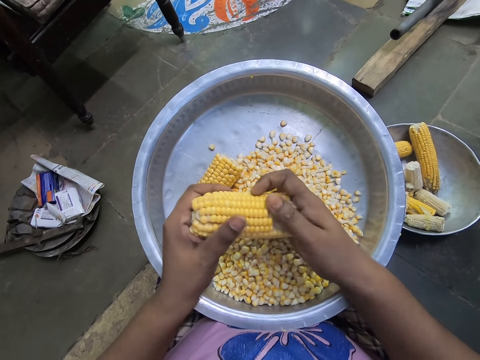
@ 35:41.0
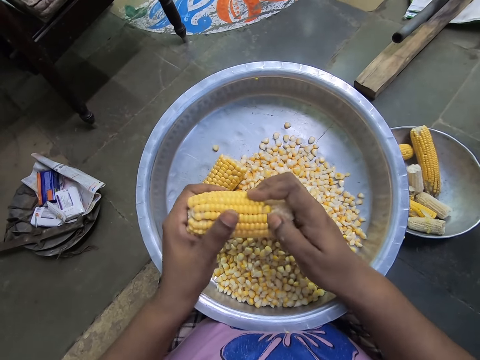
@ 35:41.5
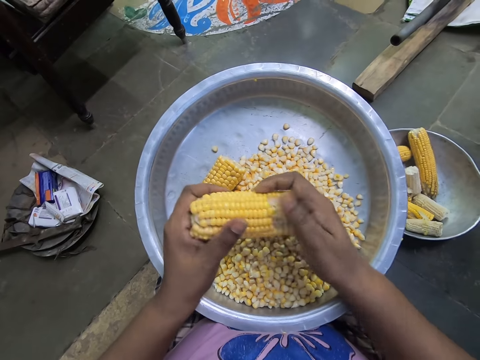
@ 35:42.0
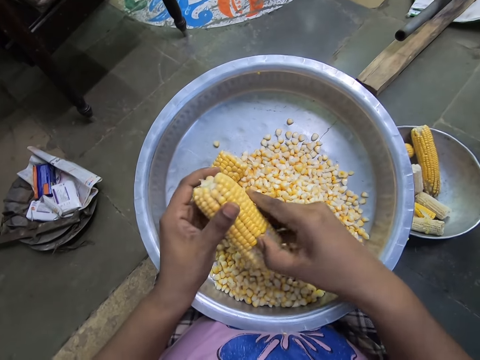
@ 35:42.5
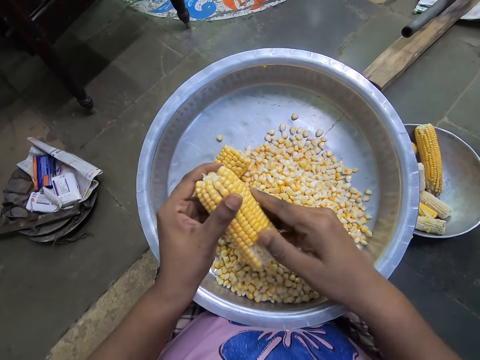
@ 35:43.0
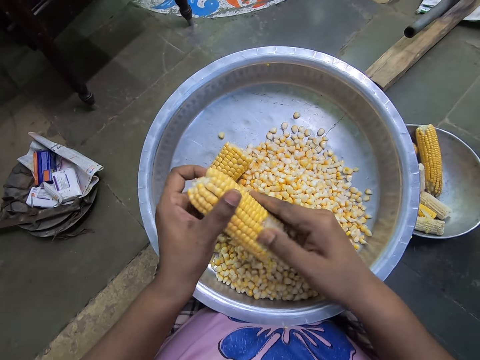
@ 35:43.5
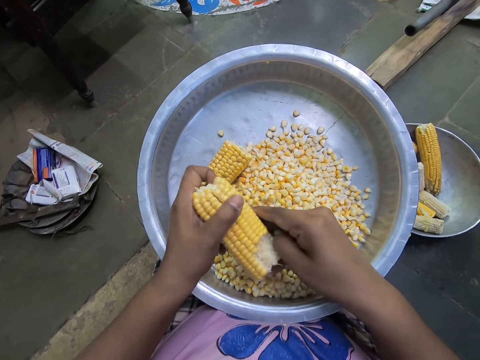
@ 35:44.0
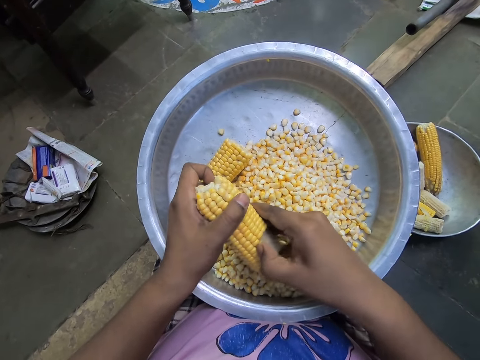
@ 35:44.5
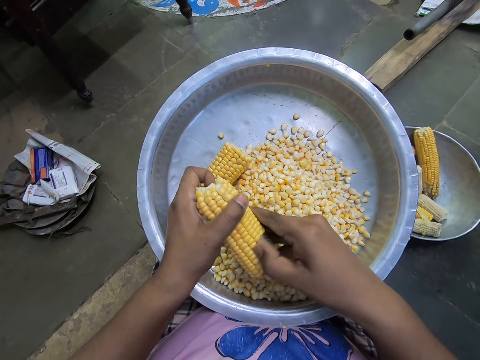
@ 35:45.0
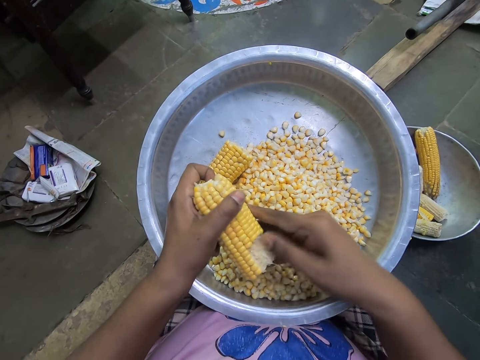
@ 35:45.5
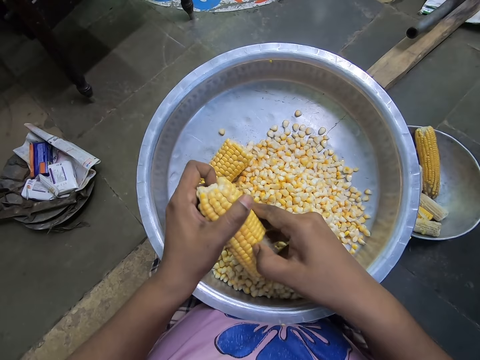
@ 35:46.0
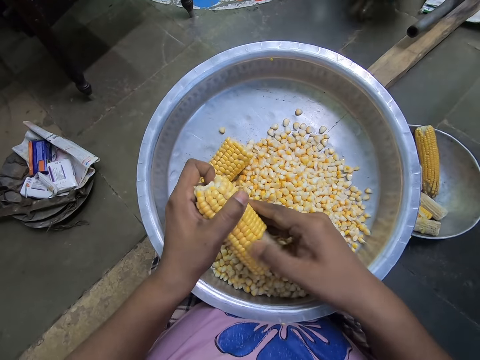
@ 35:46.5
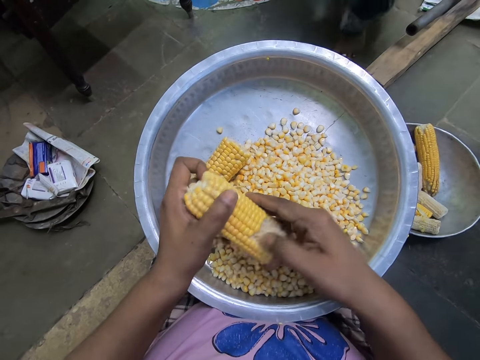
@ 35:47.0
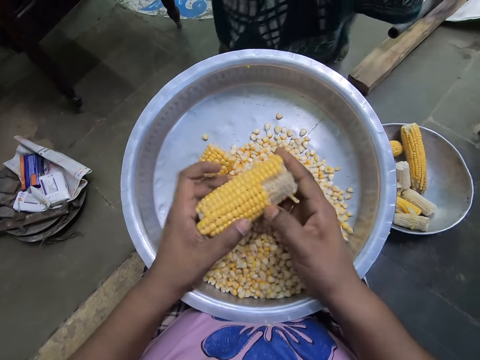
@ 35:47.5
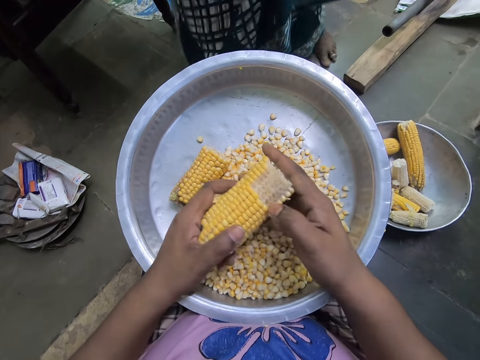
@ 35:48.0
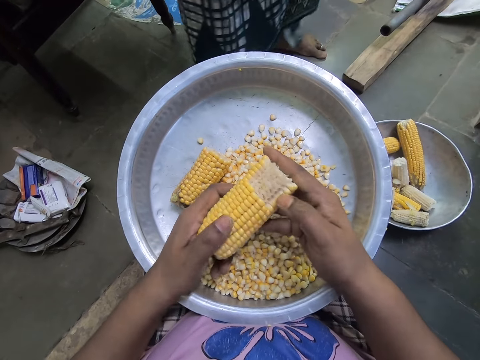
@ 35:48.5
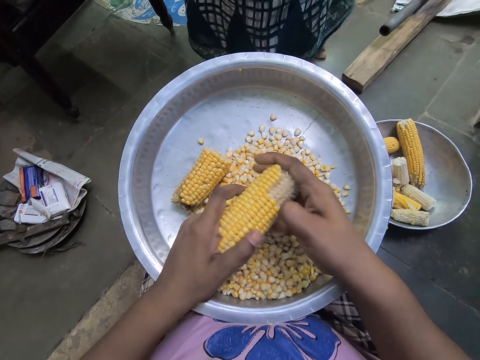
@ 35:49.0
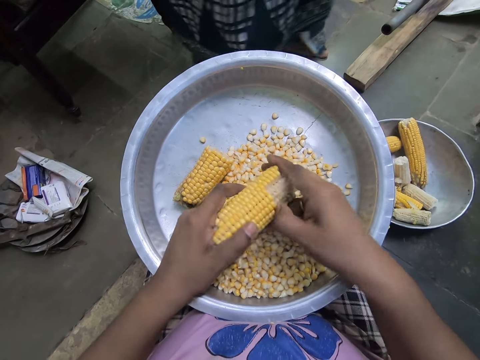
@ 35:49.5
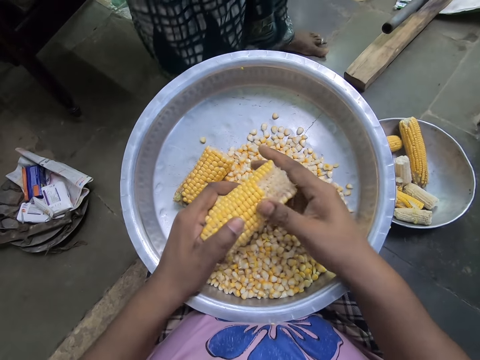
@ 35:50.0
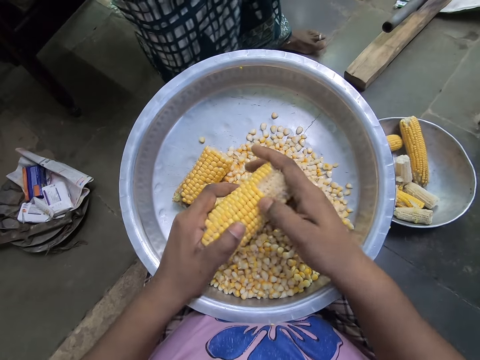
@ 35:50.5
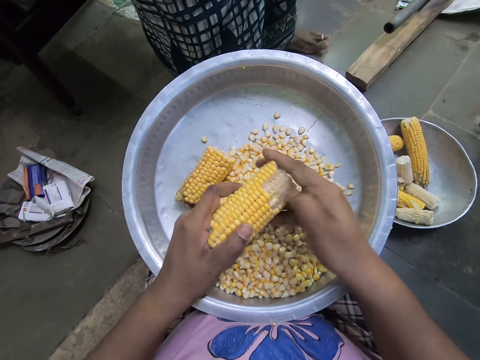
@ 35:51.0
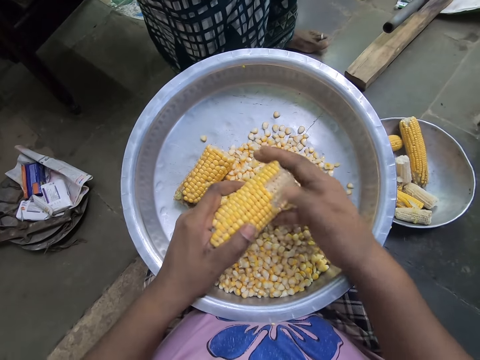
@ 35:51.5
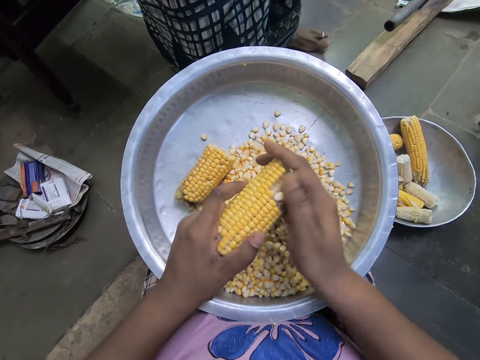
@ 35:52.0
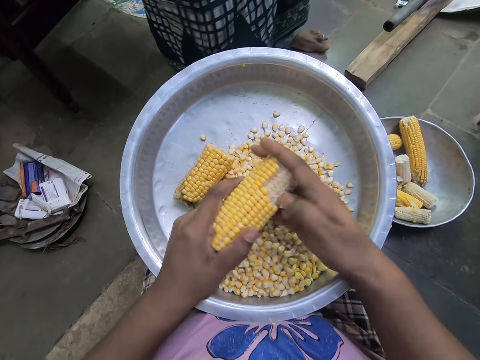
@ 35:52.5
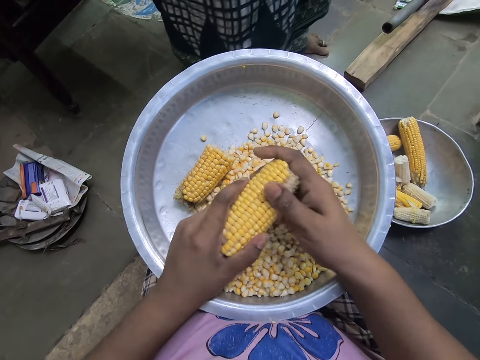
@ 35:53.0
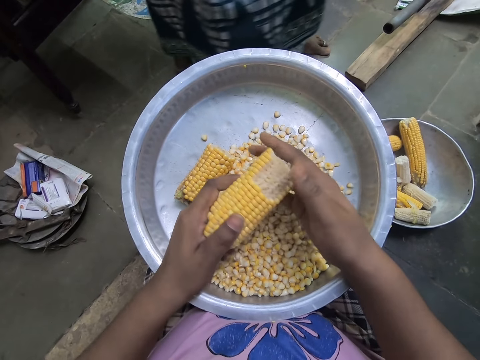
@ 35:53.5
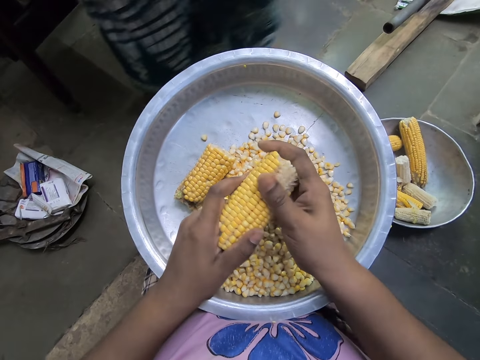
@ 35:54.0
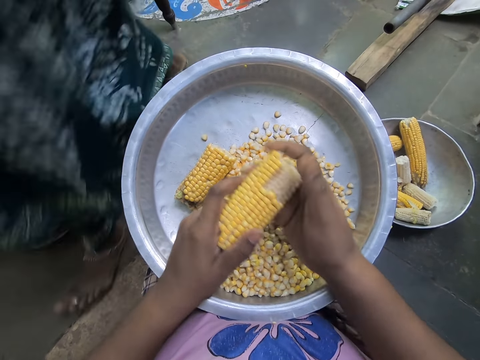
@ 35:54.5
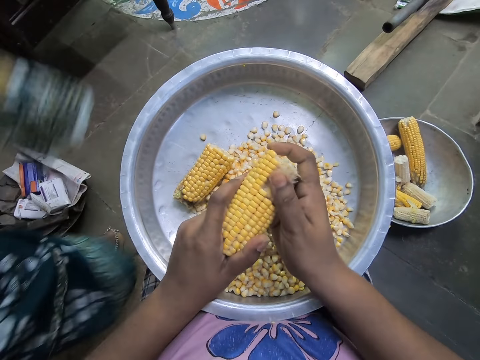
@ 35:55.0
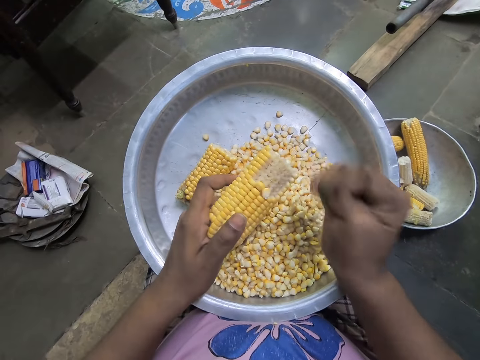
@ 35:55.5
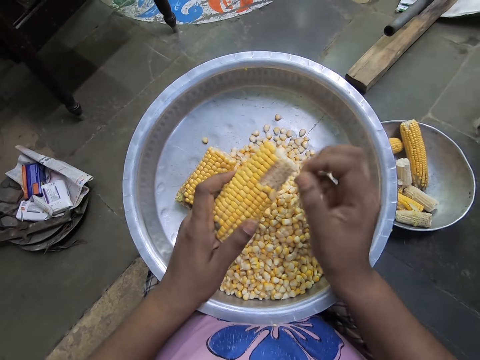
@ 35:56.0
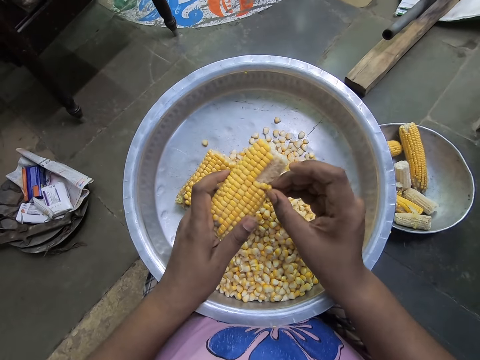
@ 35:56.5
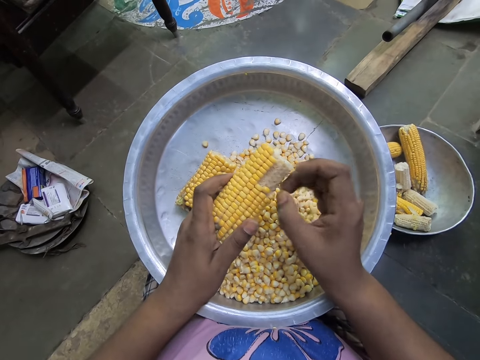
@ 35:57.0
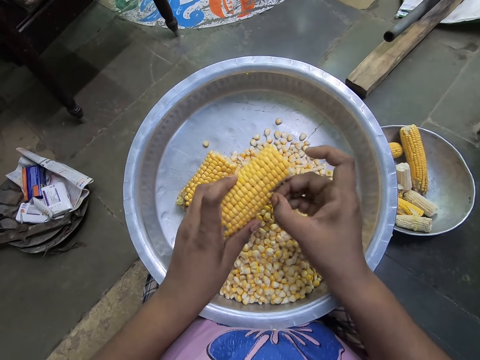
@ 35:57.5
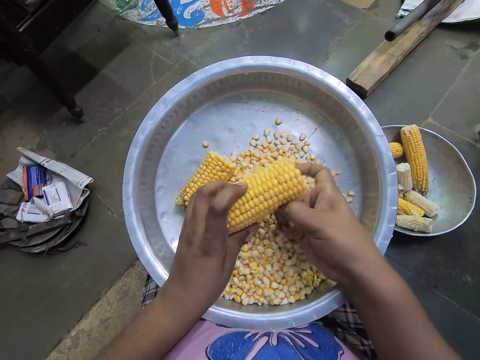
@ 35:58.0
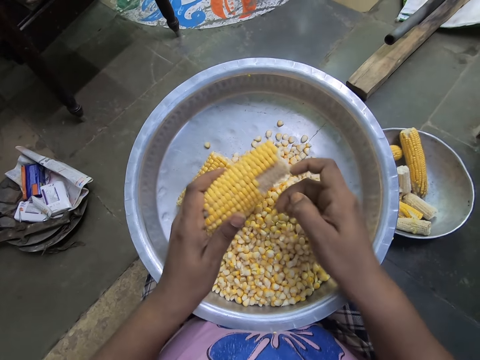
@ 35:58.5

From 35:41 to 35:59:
The camera wearer removes maize from the maize cob. They remove maize from the maize cob repeatedly.

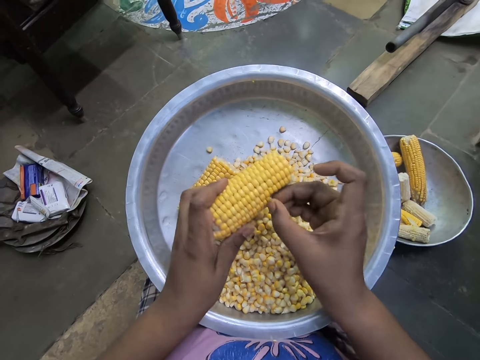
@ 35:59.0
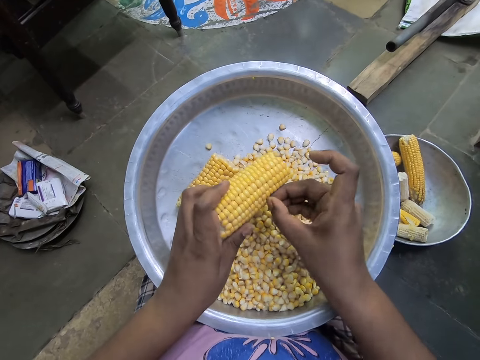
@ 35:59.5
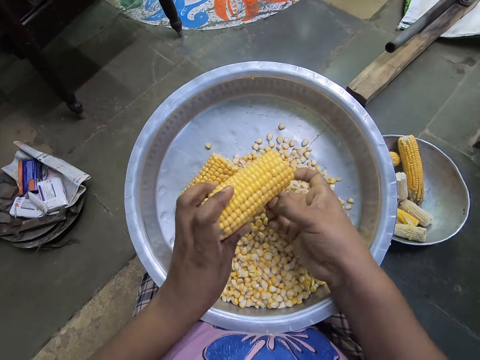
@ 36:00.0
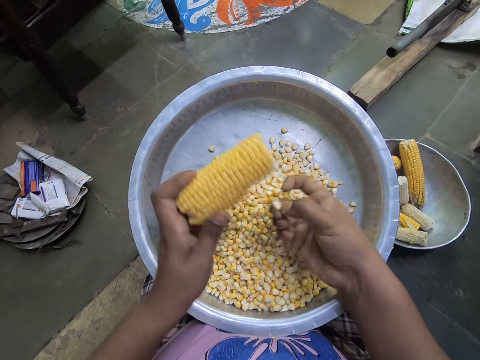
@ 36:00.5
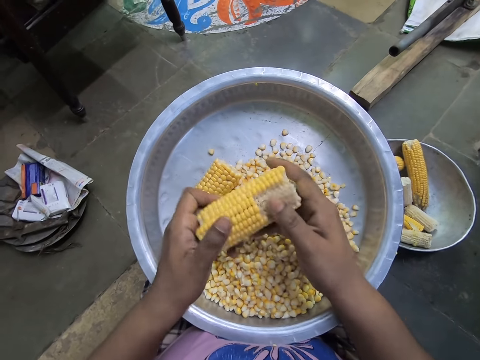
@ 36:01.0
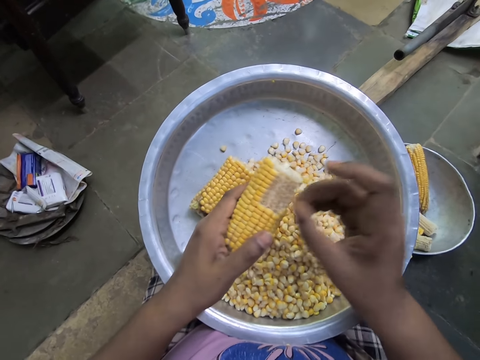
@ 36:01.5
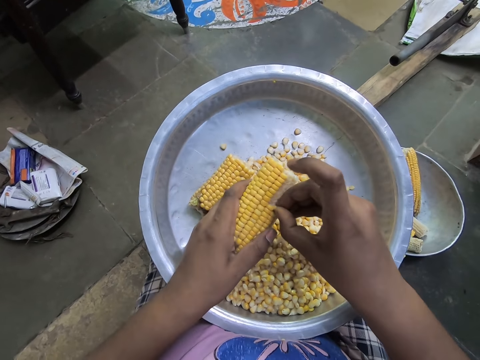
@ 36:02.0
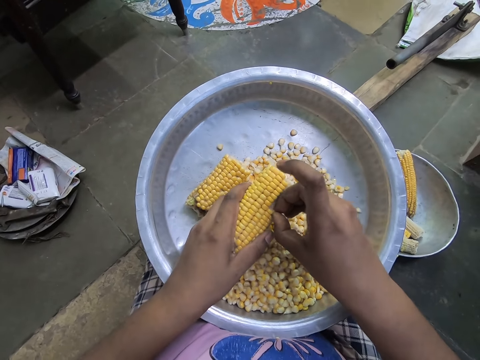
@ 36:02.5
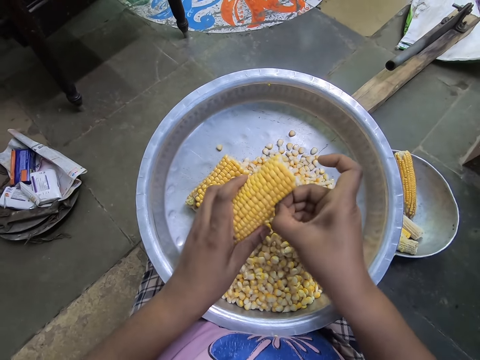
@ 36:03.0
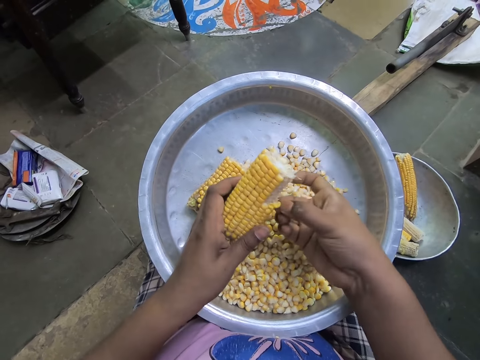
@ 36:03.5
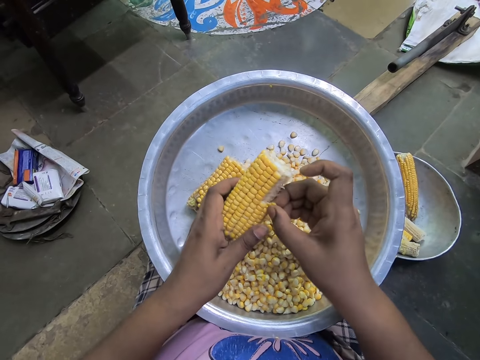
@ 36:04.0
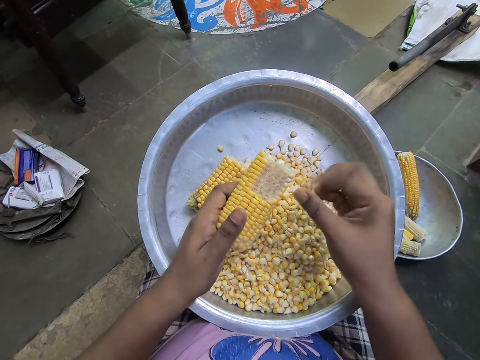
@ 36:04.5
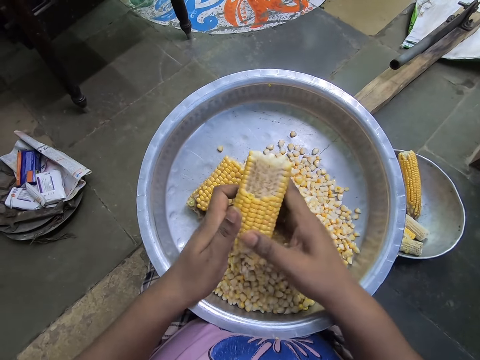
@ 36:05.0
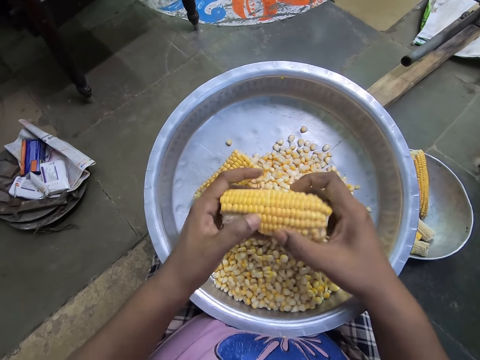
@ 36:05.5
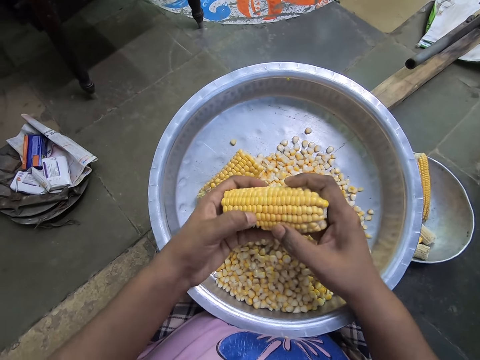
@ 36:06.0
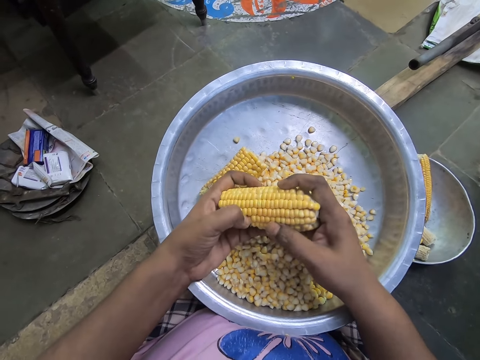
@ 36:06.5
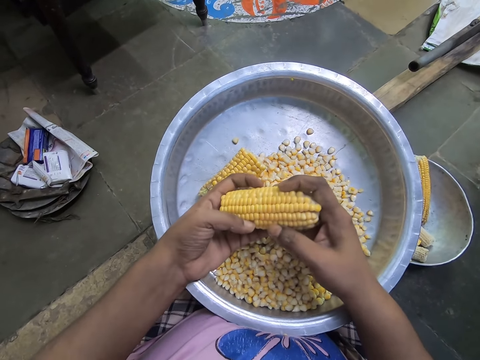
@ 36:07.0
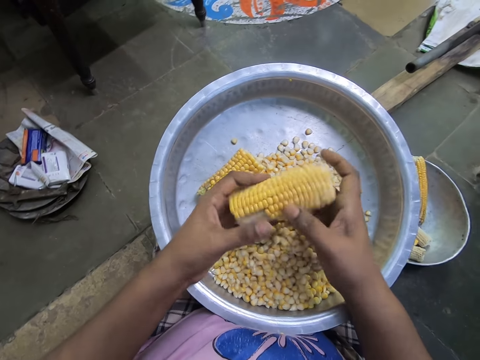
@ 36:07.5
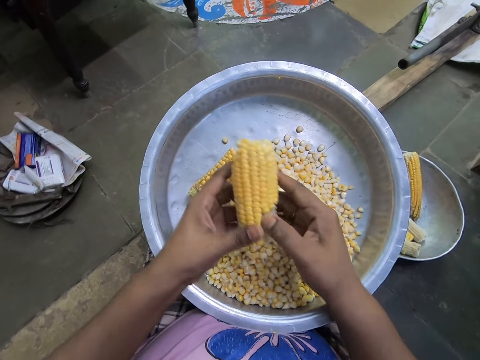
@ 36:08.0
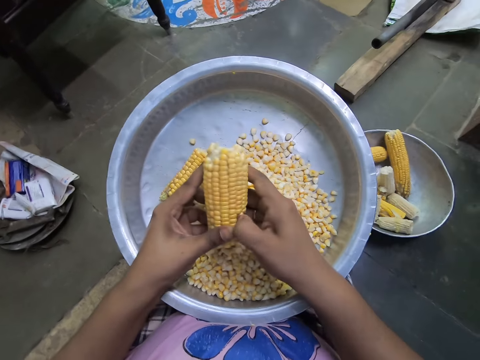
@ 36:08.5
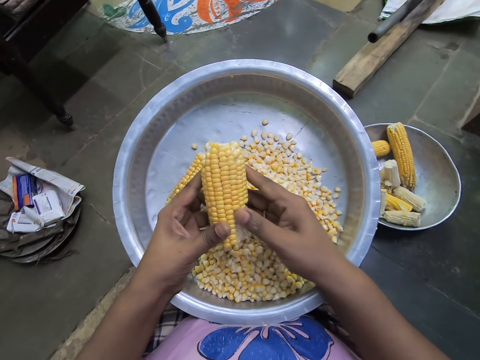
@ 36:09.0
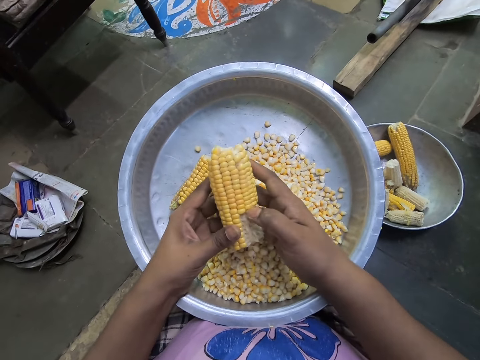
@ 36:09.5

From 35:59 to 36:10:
The camera wearer removes maize from the maize cob. She passes the corn cob from her left hand to her right hand. She removes the kernels from the corn cob in her right hand with her left hand. She passes the corn cob from her right hand to her left hand. She removes the kernels from the corn cob in her left hand with her right hand.
